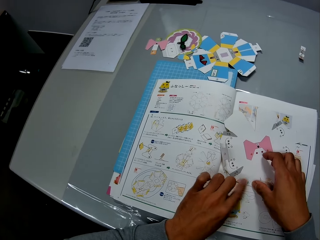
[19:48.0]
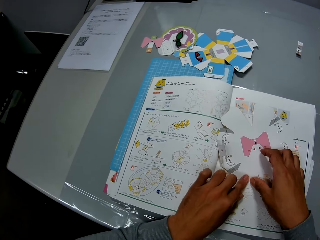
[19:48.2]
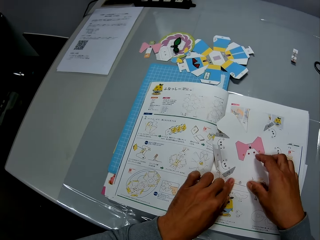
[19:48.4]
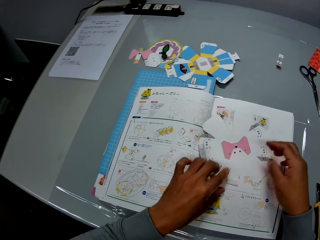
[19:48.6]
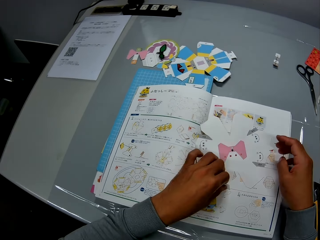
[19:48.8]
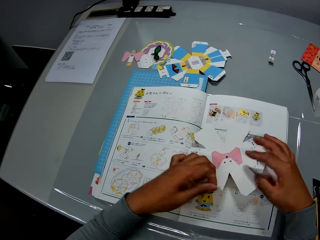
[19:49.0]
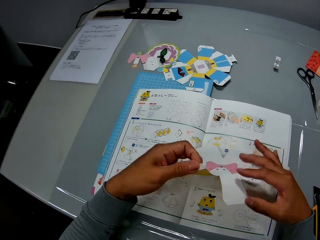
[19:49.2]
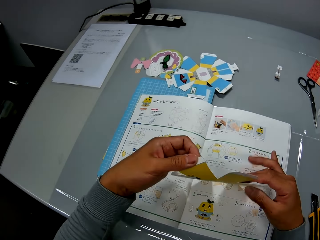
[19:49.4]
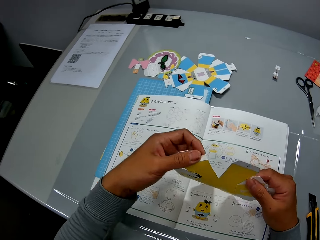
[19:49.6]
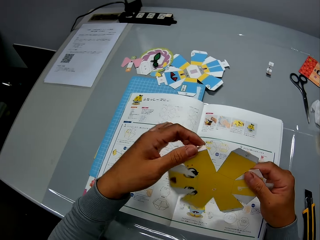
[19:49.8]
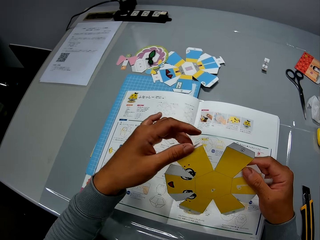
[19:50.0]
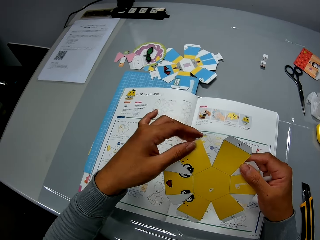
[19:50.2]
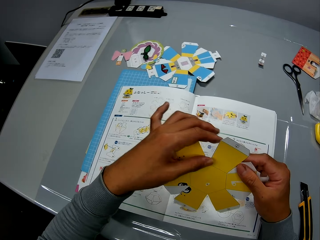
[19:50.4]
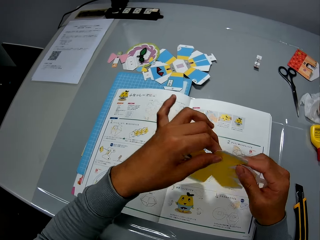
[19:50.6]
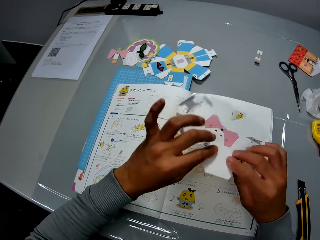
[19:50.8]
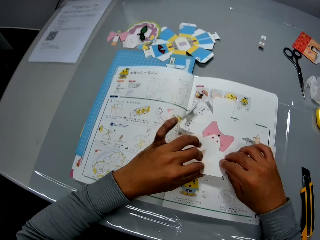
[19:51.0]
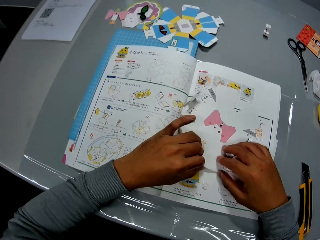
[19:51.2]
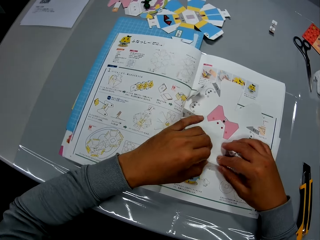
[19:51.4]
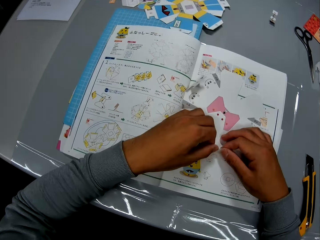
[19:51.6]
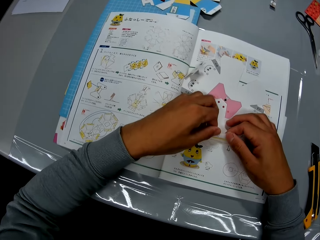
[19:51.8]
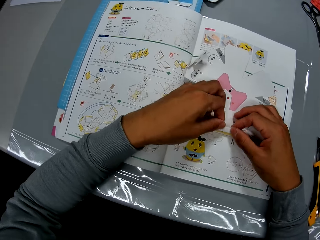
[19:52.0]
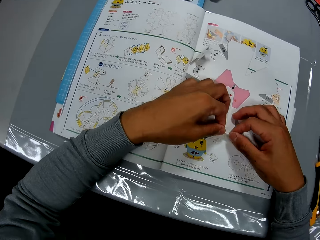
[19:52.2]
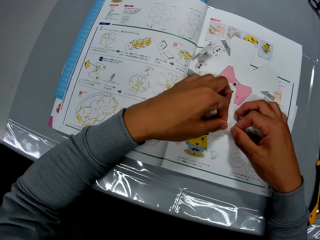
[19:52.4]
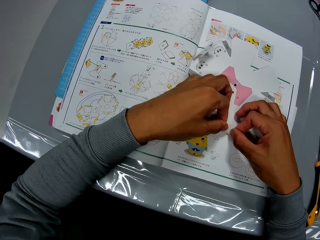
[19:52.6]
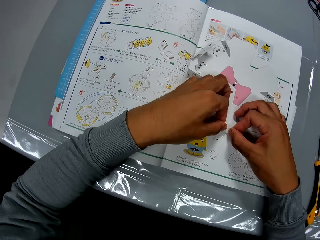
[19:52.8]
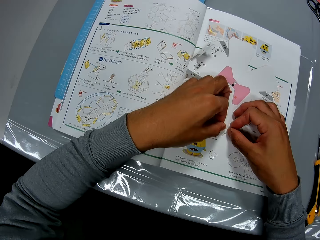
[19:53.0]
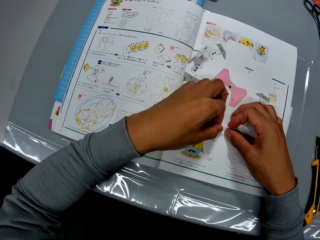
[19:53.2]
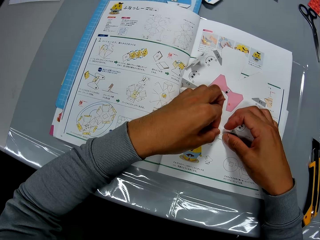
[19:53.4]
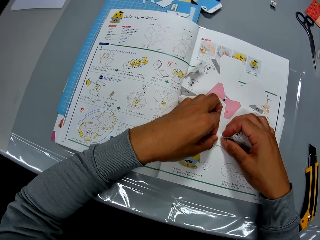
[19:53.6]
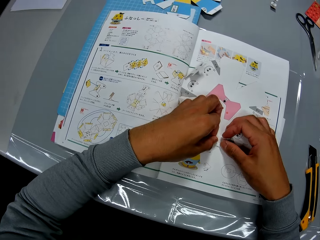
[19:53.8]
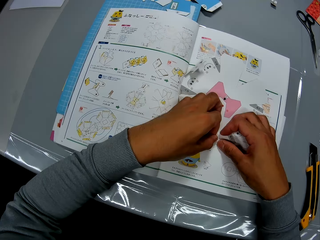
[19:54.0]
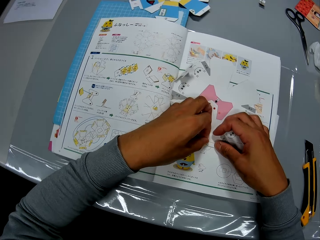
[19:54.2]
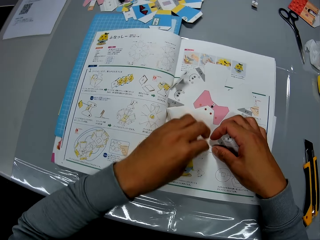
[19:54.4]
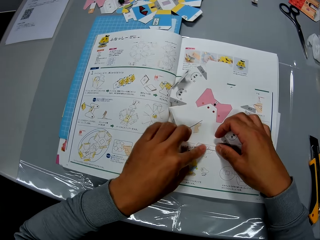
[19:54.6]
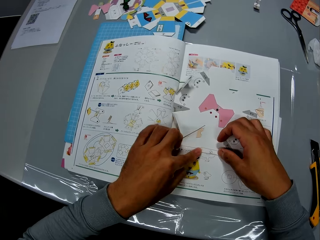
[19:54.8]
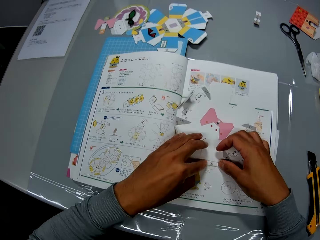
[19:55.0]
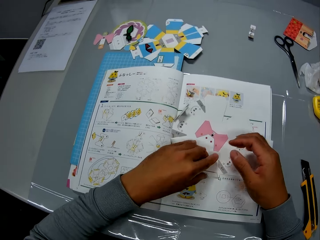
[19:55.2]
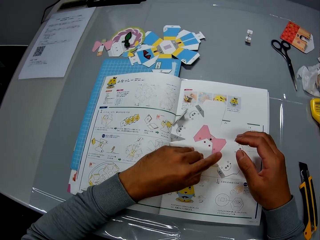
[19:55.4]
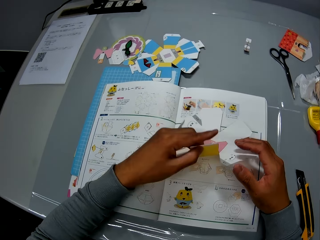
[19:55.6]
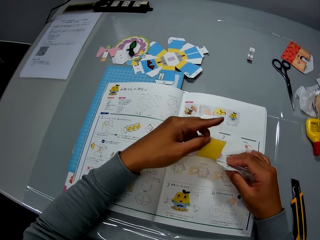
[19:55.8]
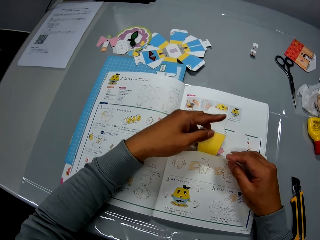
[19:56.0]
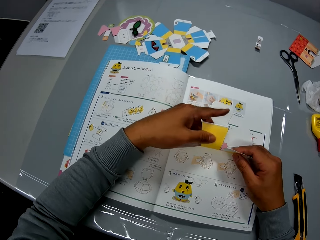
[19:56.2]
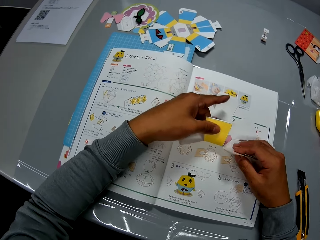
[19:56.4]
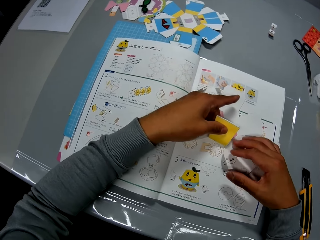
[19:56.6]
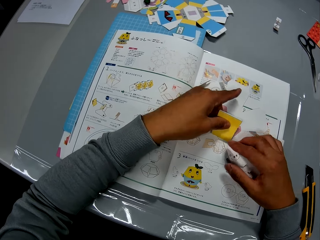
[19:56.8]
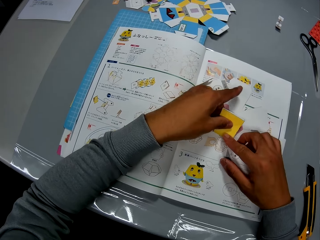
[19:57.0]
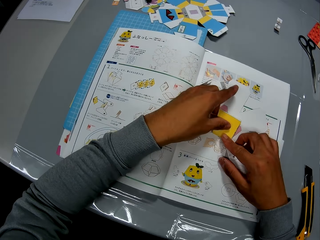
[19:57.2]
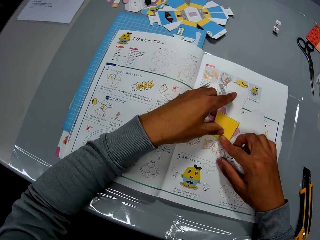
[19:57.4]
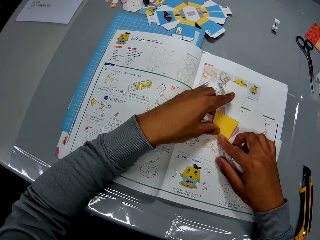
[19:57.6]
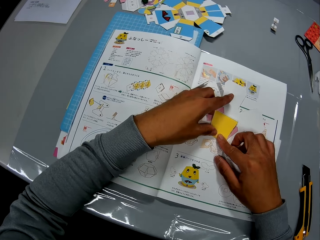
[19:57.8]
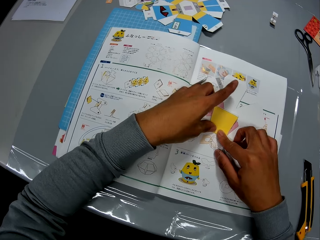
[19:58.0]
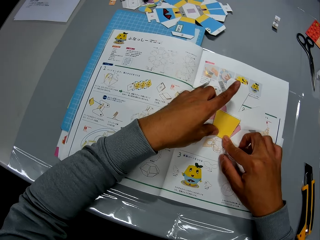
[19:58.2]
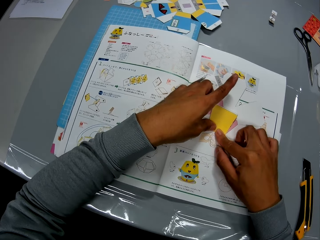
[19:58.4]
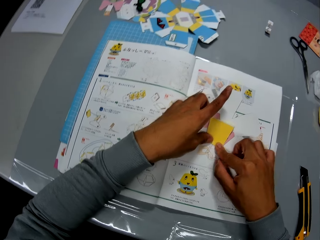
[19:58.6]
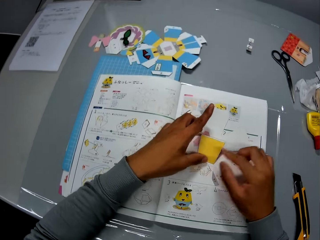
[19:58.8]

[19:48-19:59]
The camera wearer holds up the paper. They lay down the paper and fold the paper.

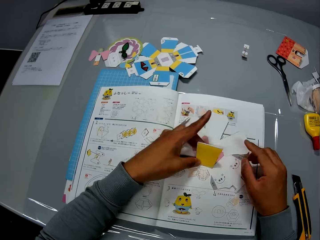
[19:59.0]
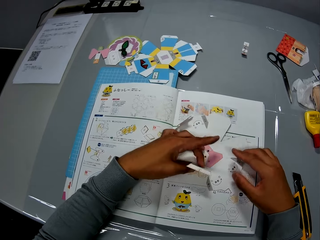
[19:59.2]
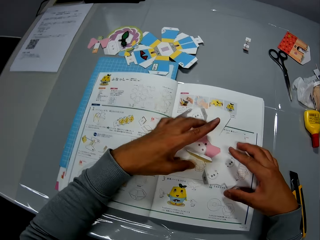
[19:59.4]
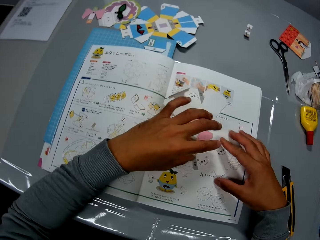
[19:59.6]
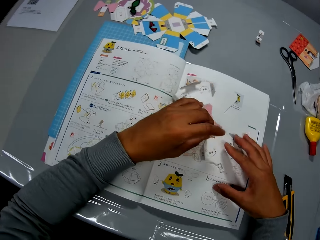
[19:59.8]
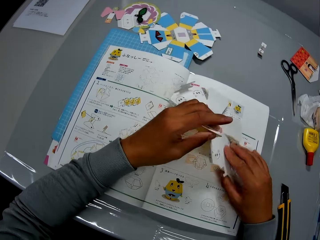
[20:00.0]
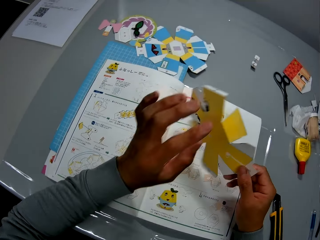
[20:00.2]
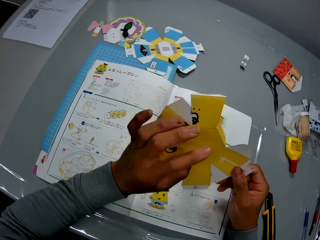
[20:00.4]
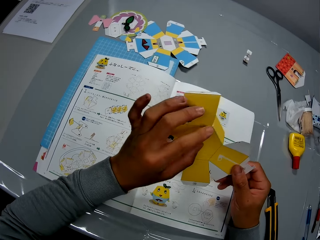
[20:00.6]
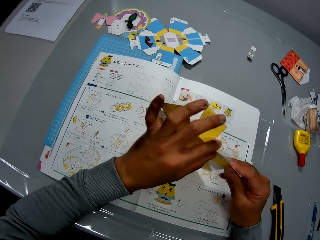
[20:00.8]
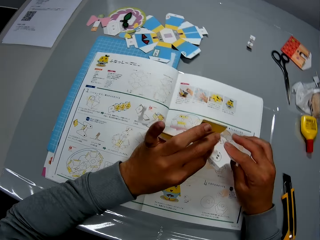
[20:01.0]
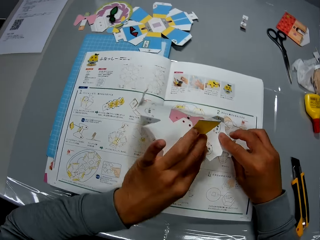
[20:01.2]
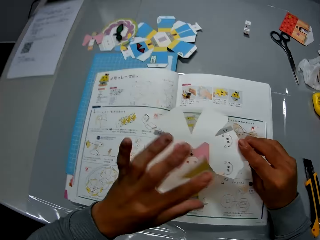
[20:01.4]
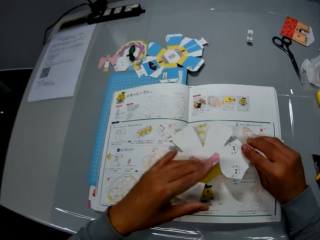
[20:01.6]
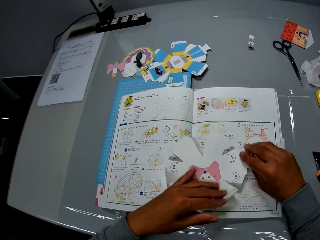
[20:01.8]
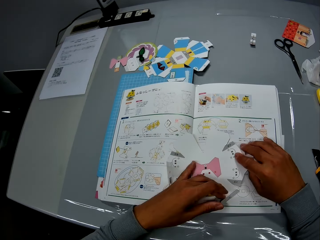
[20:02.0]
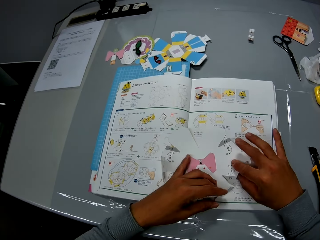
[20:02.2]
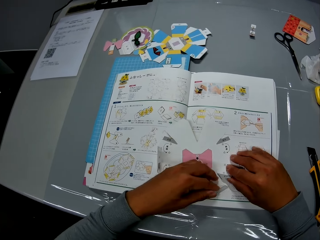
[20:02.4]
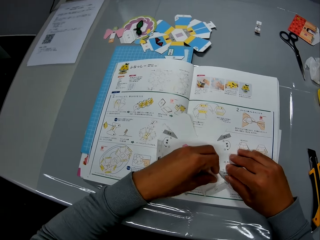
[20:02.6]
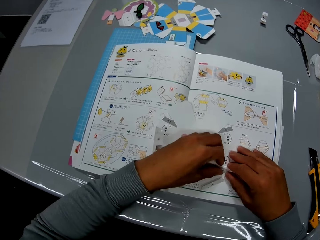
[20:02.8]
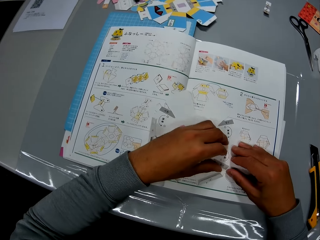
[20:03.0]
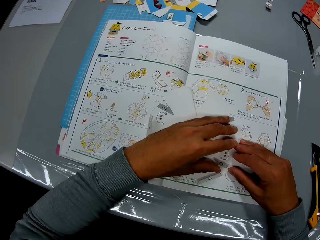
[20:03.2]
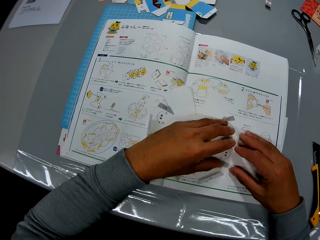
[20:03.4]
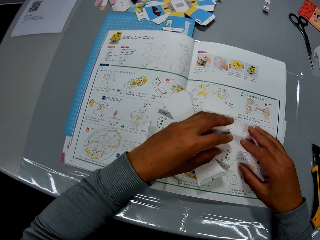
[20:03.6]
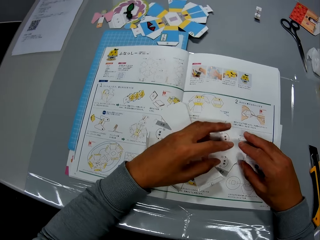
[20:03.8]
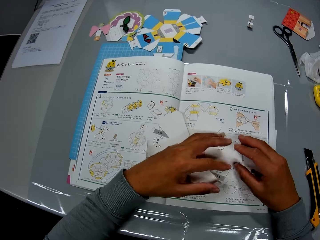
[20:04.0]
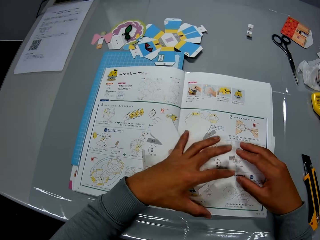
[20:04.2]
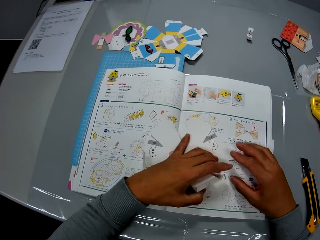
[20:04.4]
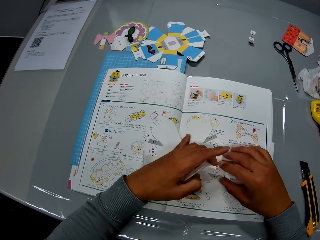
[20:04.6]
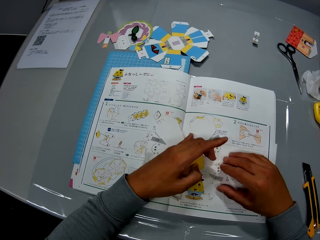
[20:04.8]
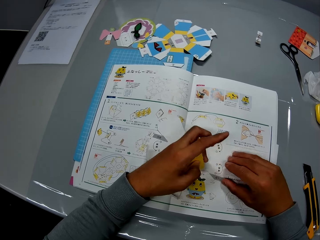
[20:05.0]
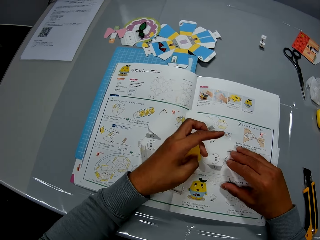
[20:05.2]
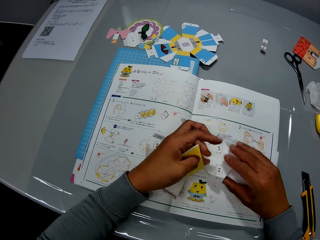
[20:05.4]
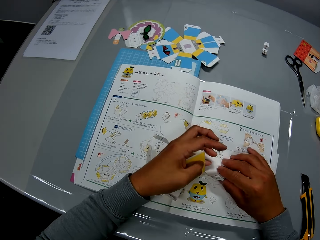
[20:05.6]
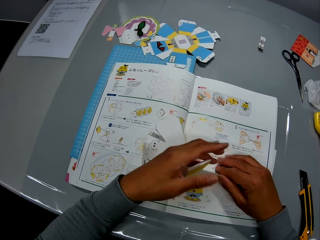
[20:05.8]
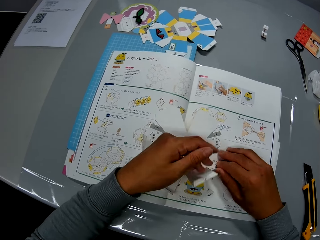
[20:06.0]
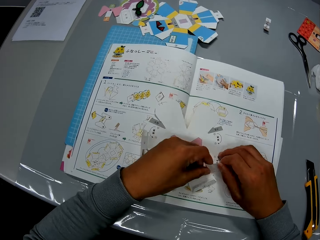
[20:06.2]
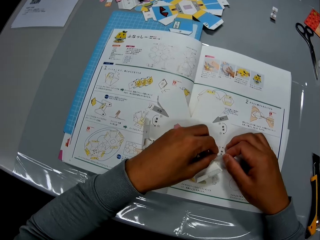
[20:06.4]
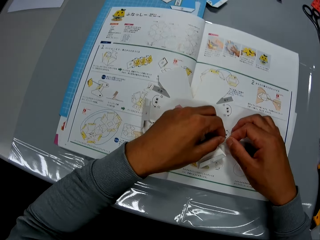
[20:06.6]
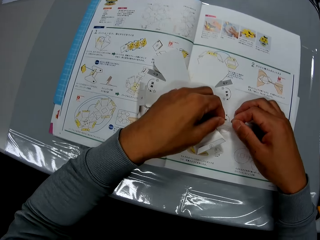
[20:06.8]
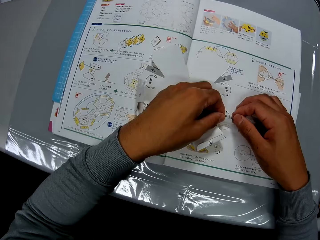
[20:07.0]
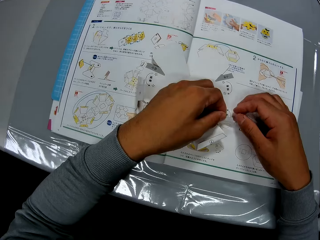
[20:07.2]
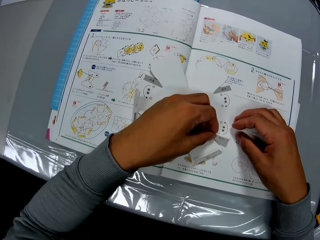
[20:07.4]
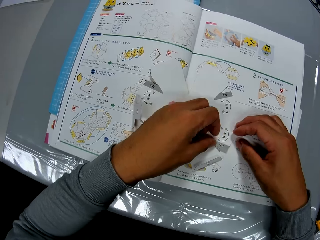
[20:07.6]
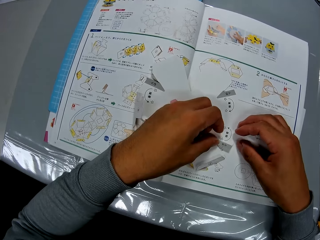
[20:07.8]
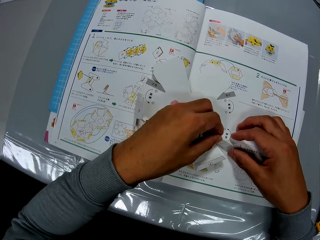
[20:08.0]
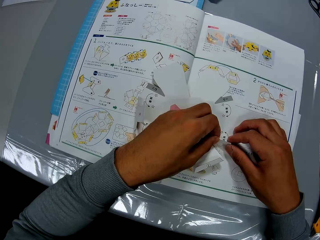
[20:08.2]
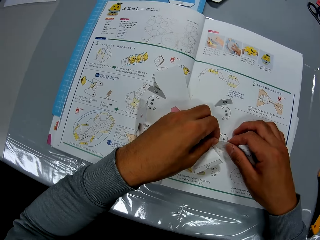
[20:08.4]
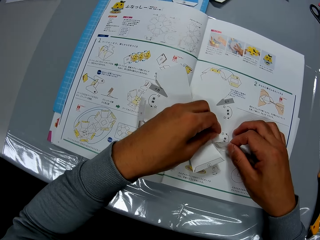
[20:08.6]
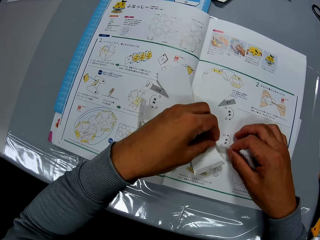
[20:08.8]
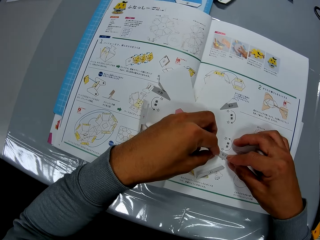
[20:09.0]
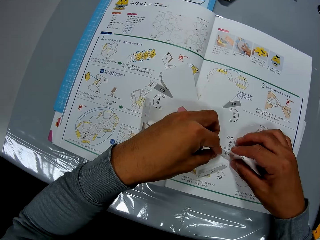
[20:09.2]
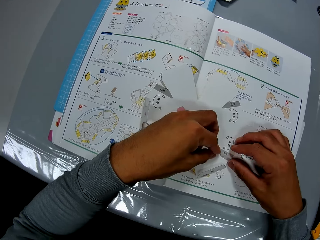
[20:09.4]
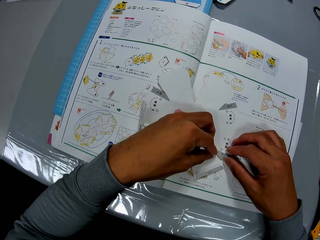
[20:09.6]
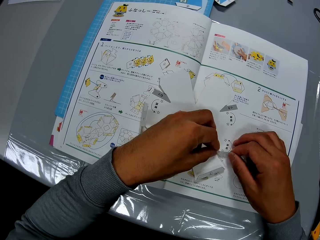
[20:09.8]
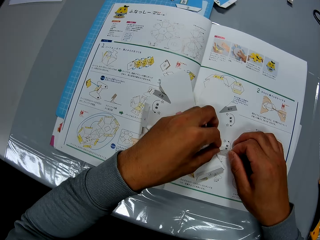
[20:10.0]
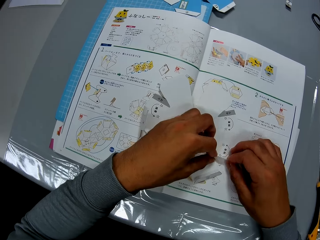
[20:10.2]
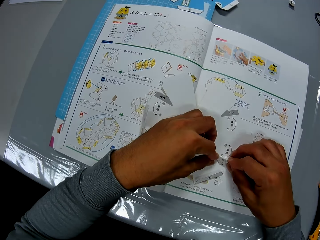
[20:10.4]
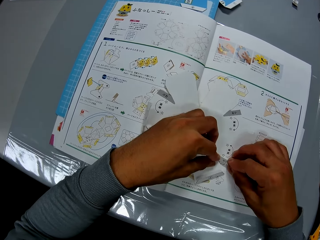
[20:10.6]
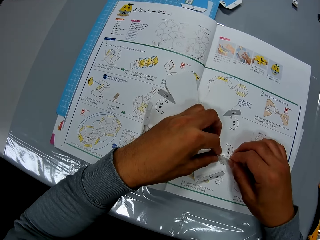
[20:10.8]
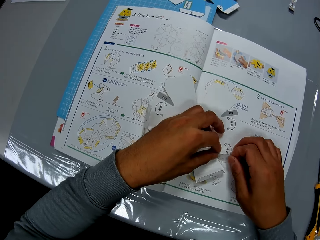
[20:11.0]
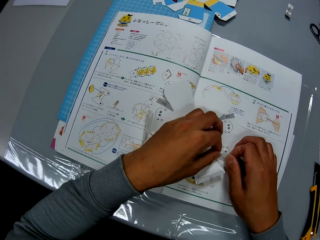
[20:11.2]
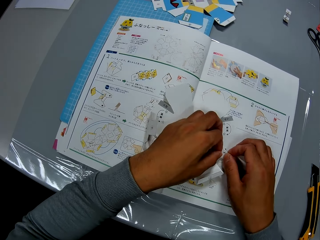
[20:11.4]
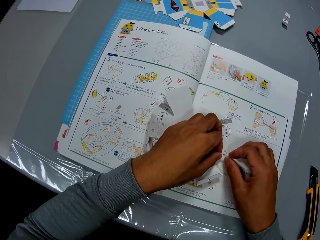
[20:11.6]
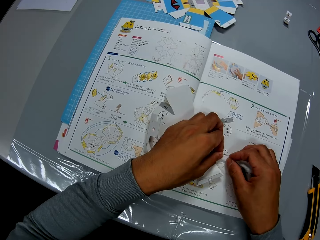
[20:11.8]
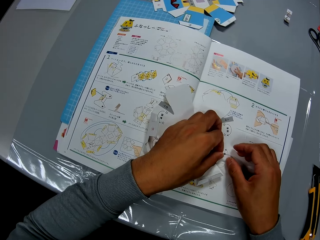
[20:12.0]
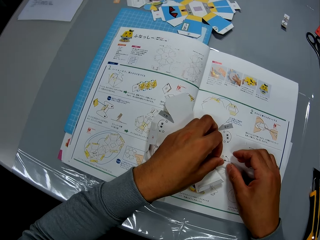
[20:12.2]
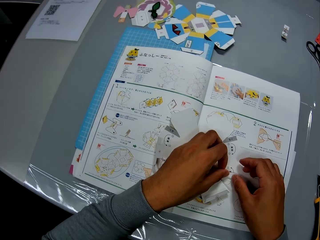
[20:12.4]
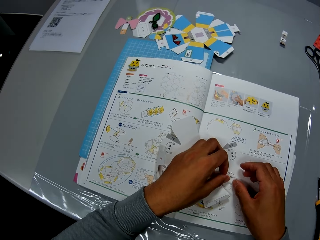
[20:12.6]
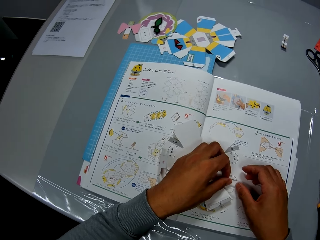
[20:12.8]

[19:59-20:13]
The camera wearer adjusts the paper. They fold the paper.
